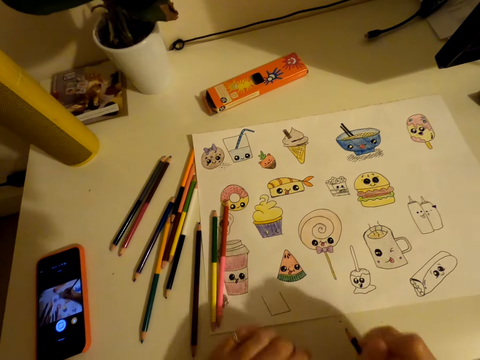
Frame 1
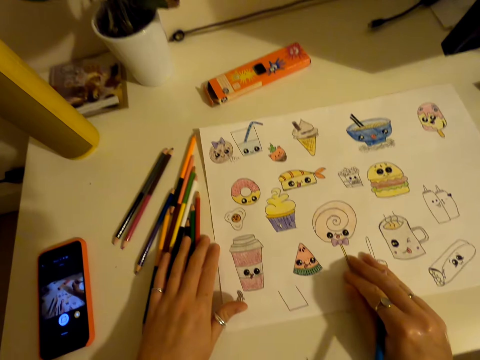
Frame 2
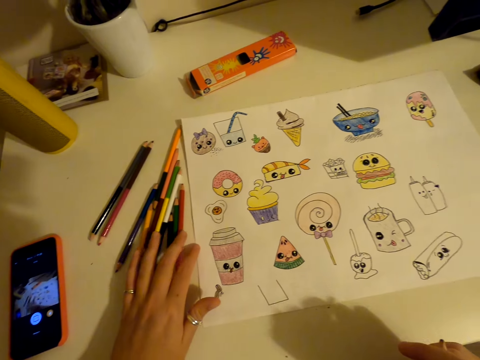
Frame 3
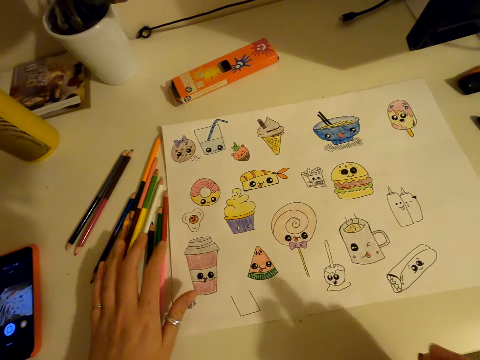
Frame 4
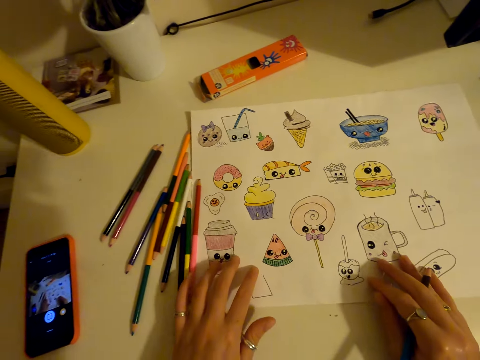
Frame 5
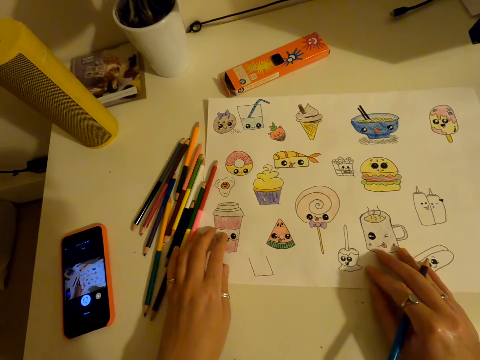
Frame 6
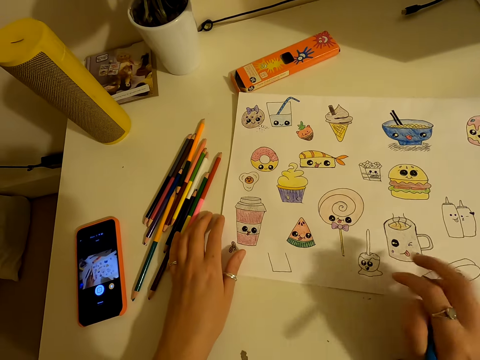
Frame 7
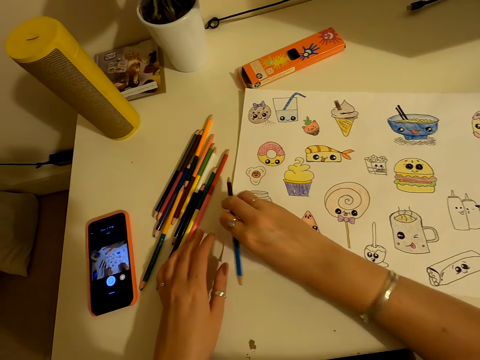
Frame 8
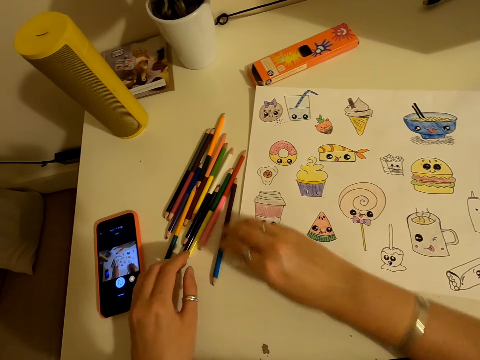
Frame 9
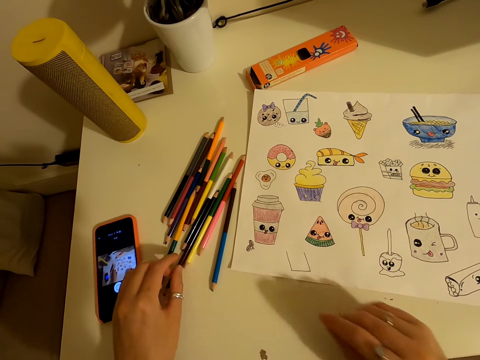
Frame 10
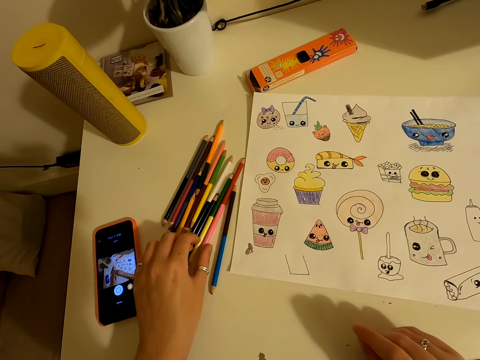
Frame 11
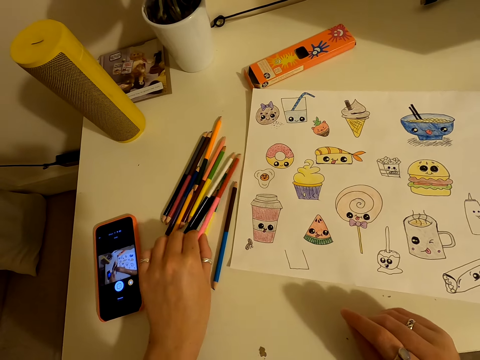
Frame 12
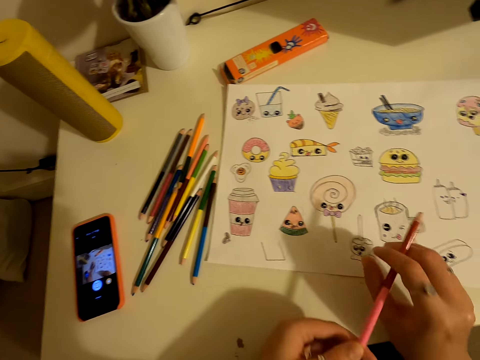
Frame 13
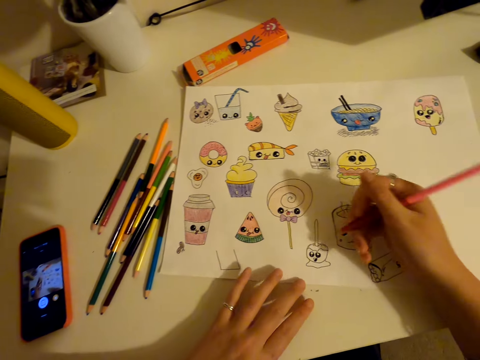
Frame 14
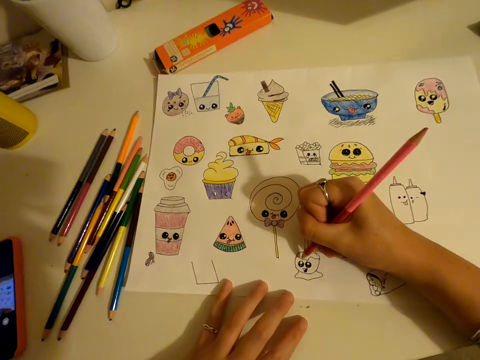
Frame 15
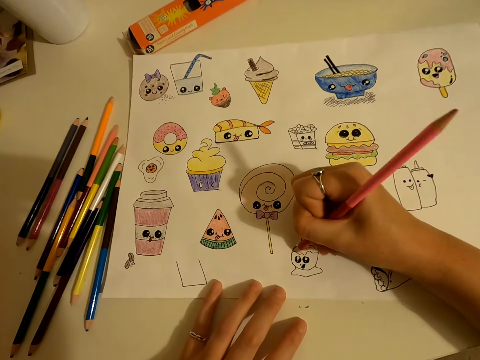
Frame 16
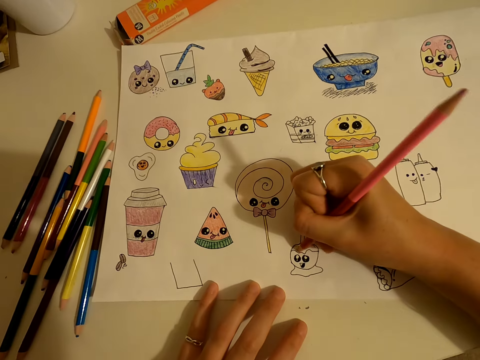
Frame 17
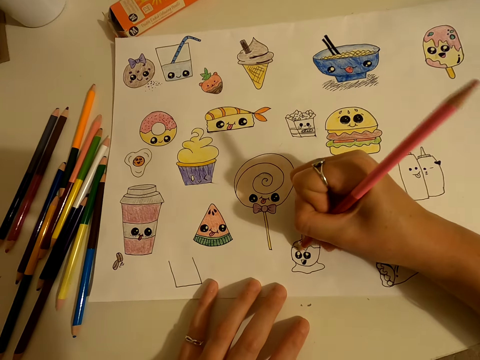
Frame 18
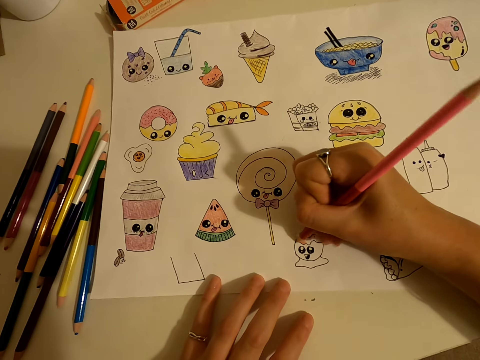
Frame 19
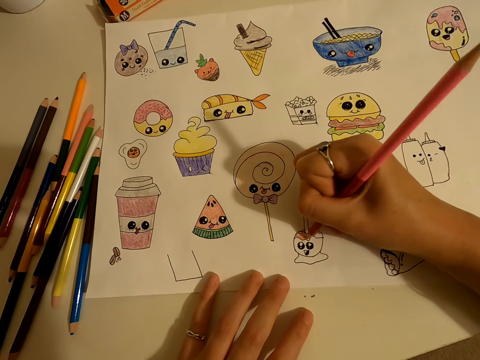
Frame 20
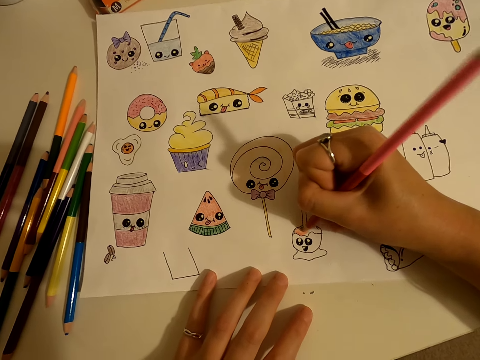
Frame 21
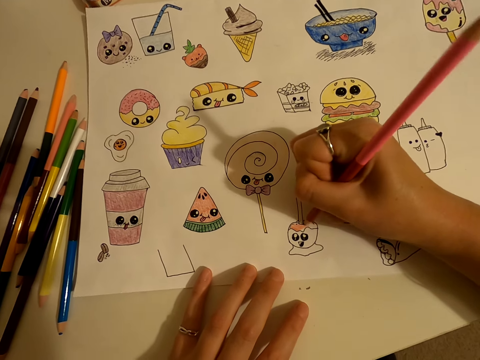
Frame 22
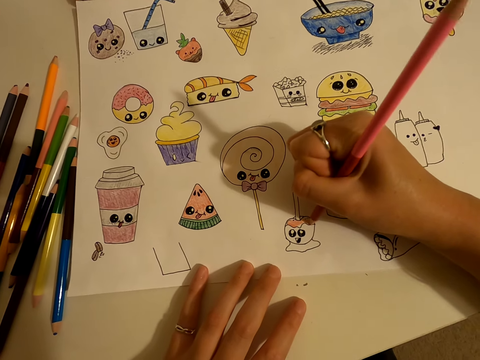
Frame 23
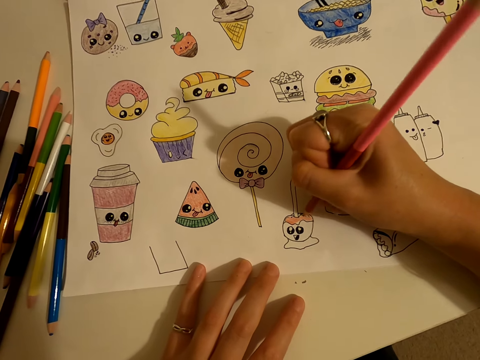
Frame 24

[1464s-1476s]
The camera wearer moves the paper. They place the colour pencil on the table. They pick up a colour pencil from the table. They colour the drawing on the piece of paper.

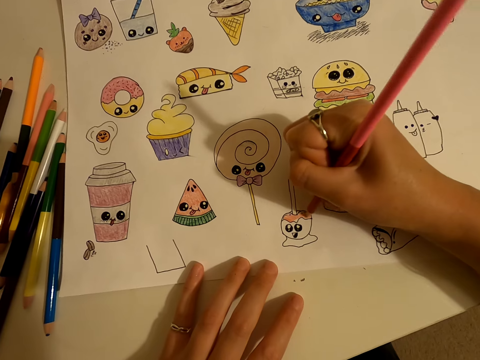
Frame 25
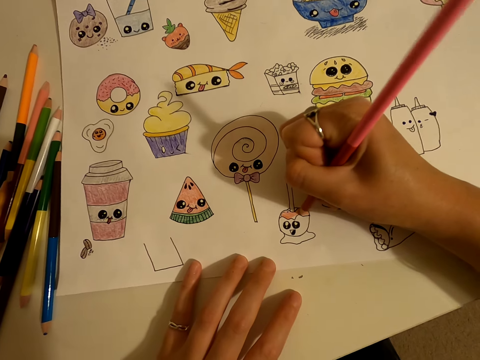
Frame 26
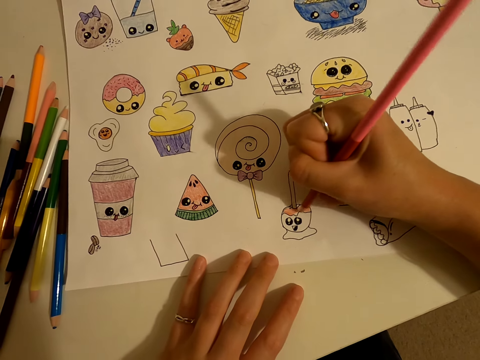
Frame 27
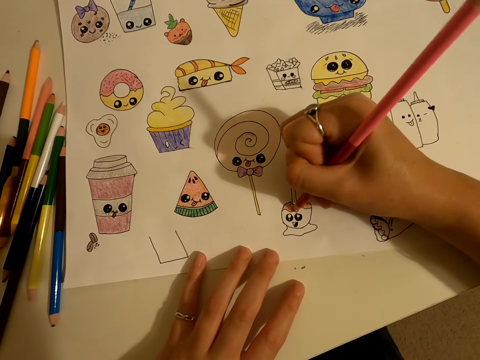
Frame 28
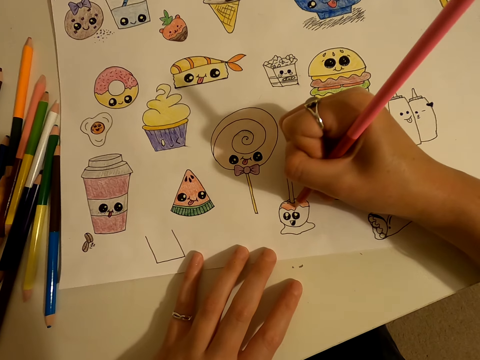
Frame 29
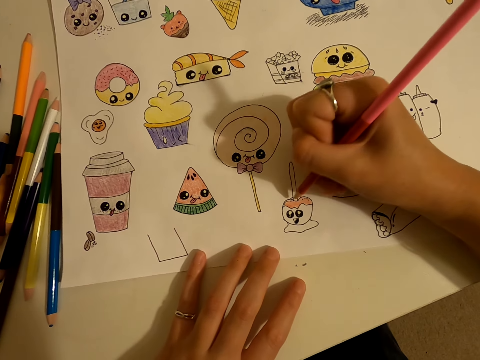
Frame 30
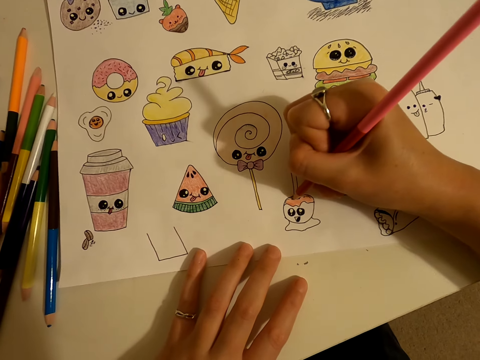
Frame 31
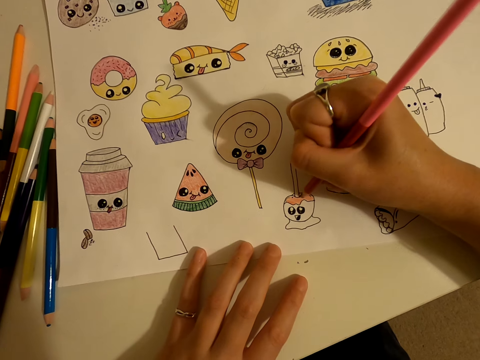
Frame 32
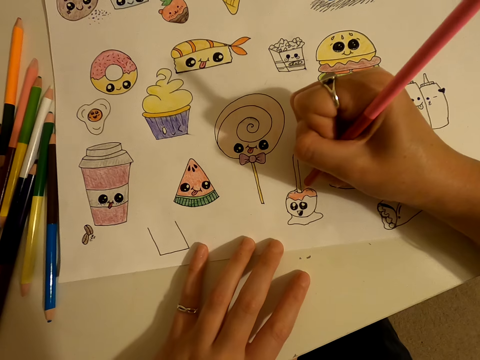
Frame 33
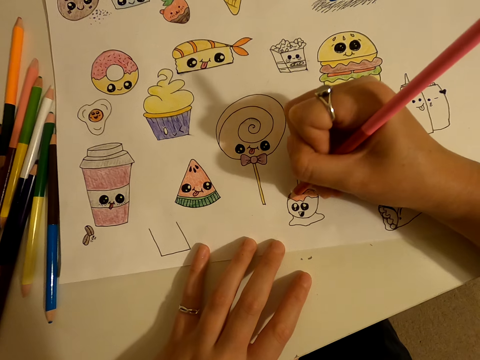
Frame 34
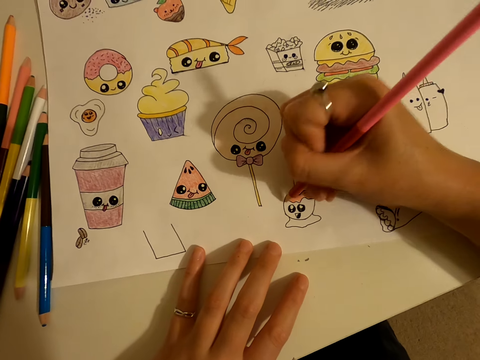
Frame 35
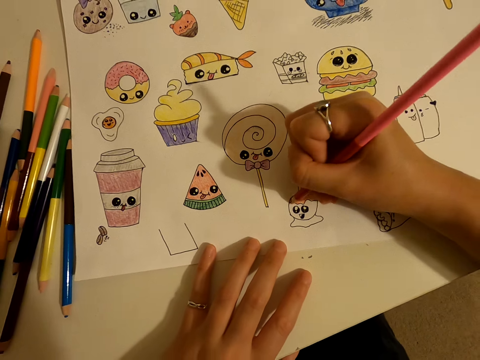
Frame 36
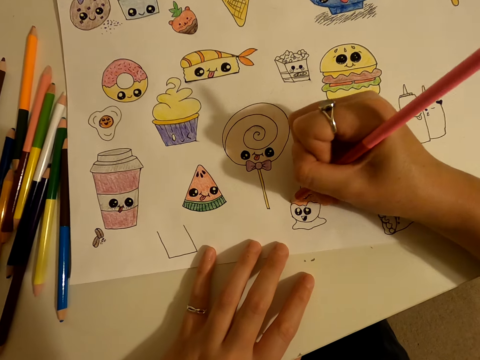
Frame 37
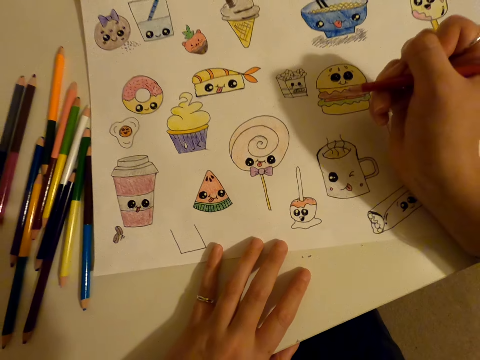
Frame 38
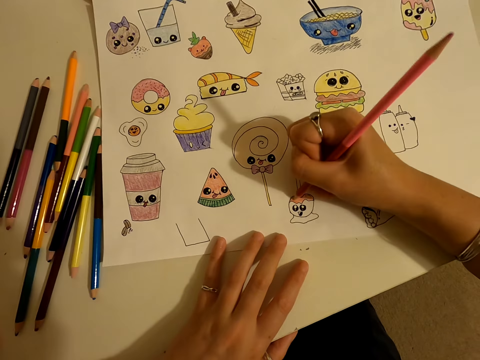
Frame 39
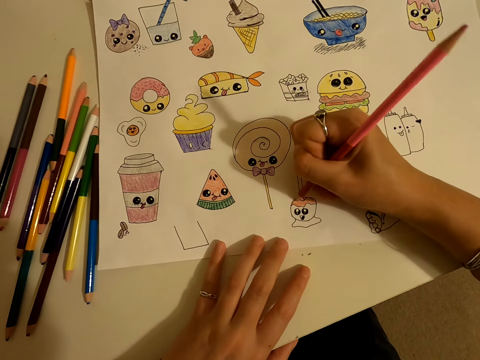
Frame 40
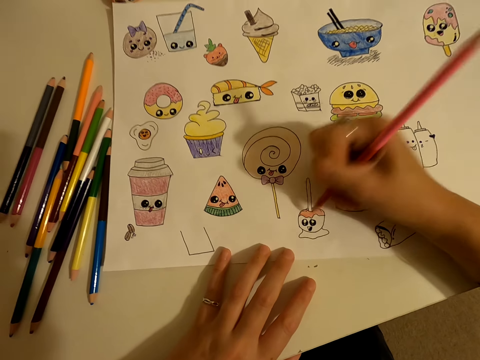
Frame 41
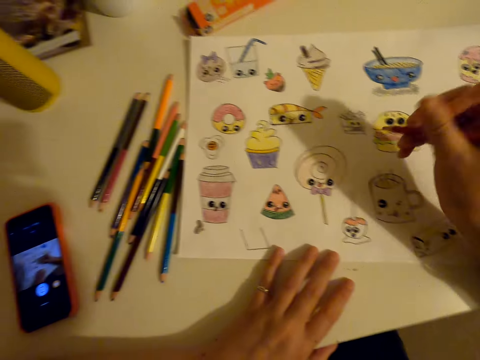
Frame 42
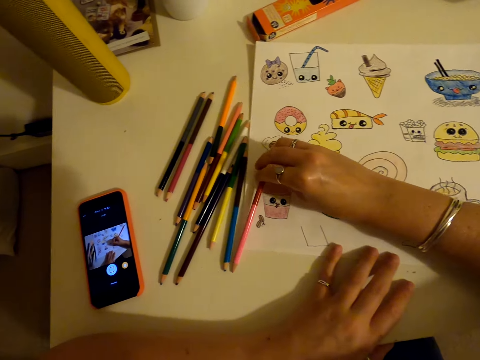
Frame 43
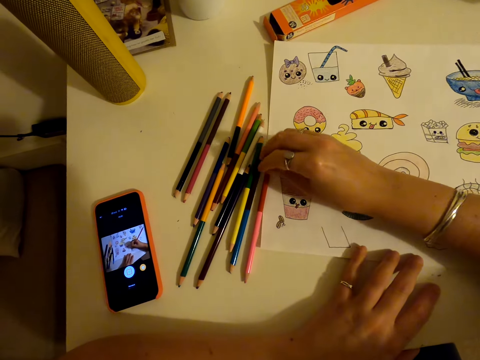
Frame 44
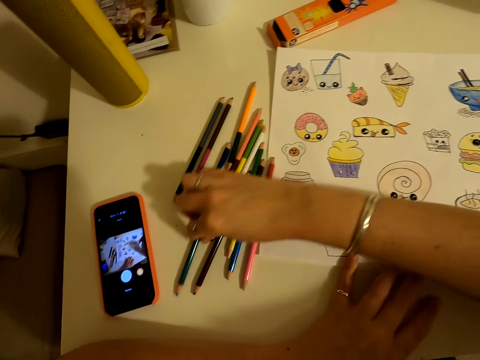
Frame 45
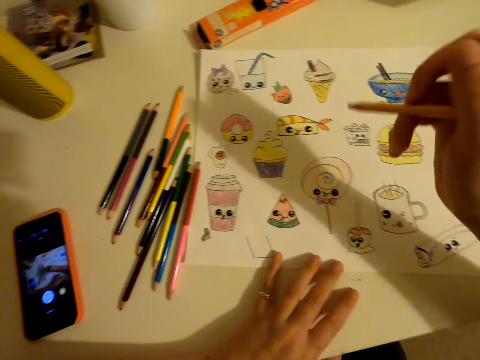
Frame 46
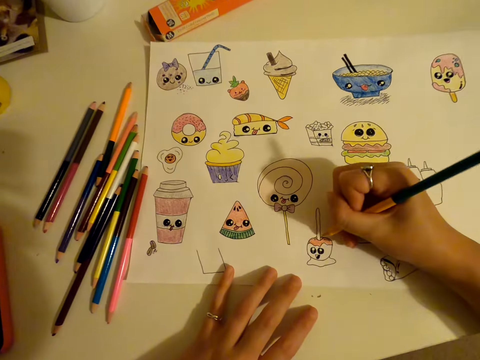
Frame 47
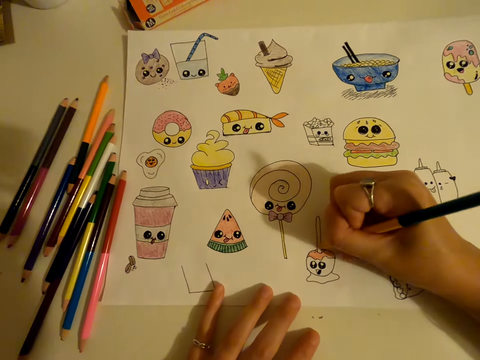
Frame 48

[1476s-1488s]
The camera wearer places the colour pencil on the table. They pick up a colour pencil from the table. They colour the drawing on the piece of paper.

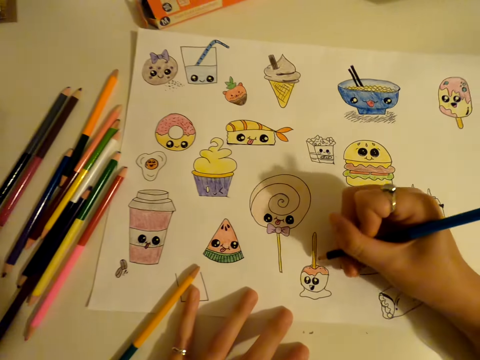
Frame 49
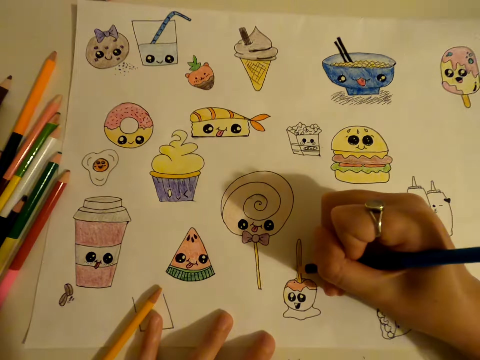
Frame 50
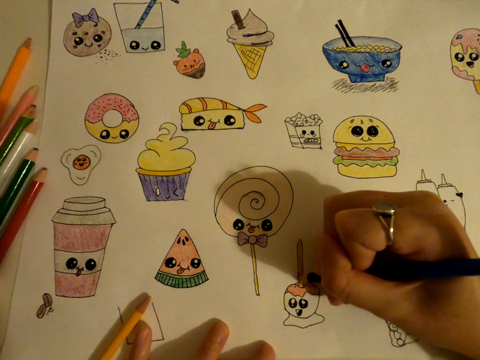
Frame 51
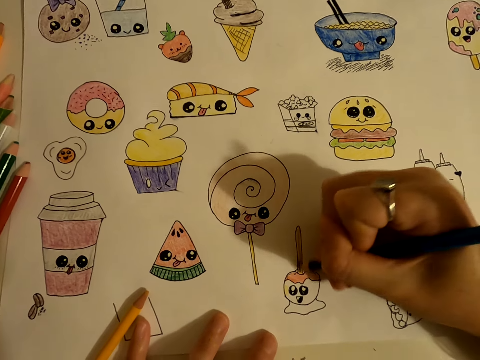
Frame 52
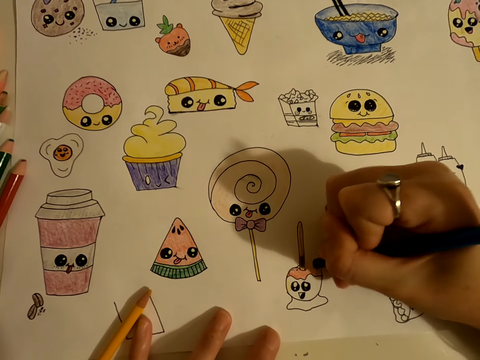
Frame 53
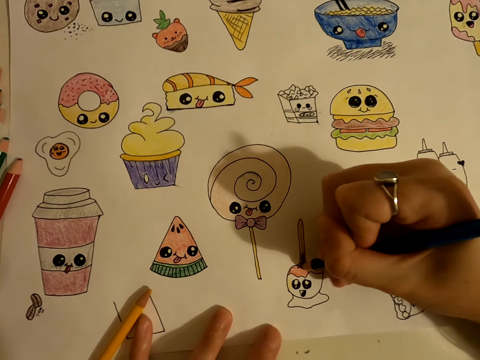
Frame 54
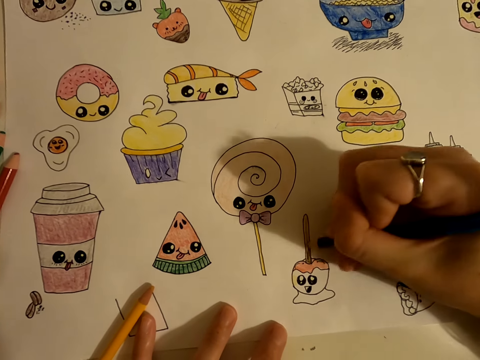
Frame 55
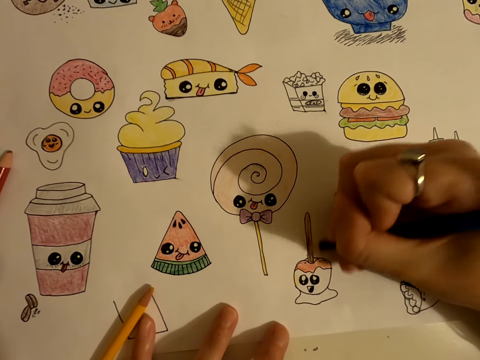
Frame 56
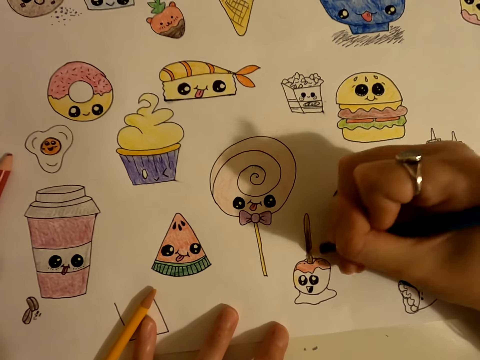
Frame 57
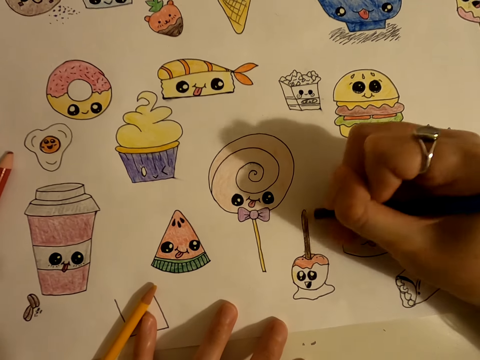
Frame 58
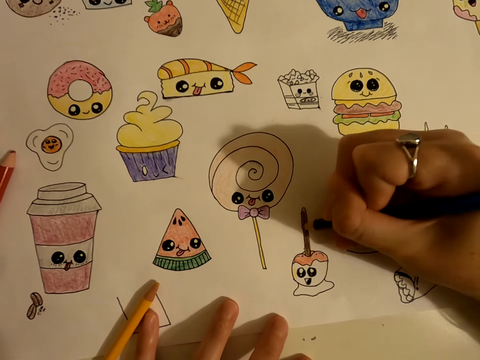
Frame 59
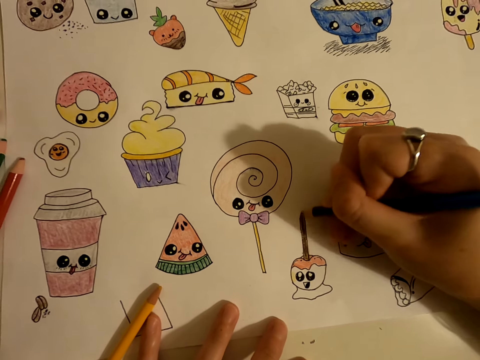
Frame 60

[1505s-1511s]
The camera wearer colours the drawing on the piece of paper.
